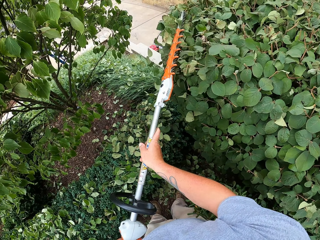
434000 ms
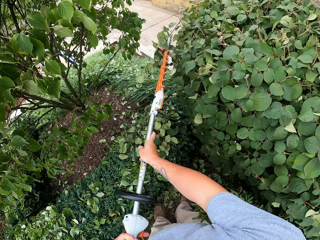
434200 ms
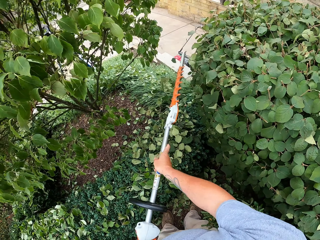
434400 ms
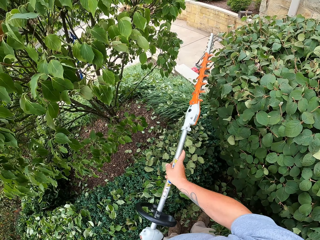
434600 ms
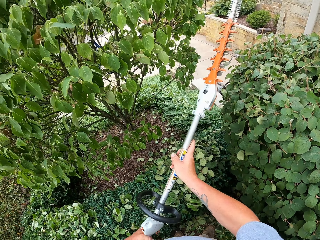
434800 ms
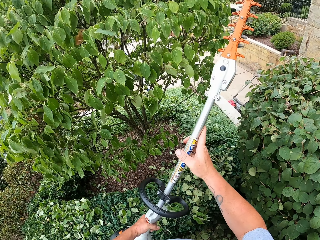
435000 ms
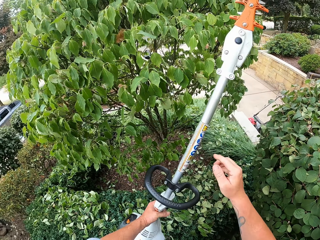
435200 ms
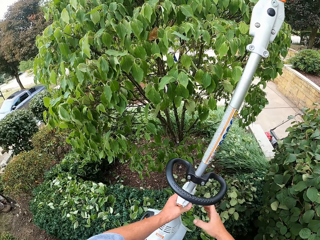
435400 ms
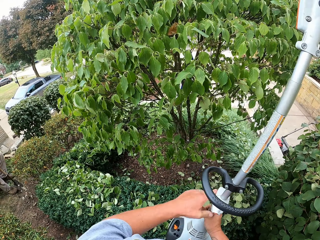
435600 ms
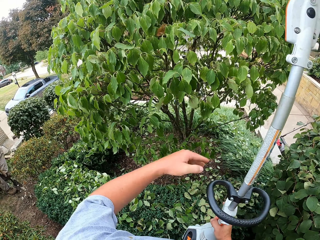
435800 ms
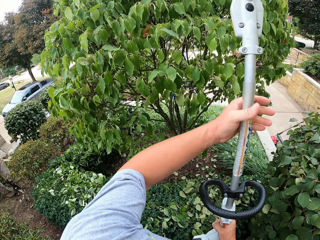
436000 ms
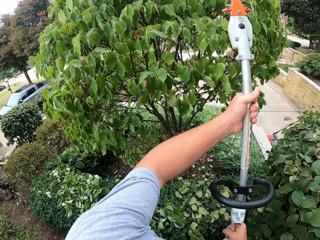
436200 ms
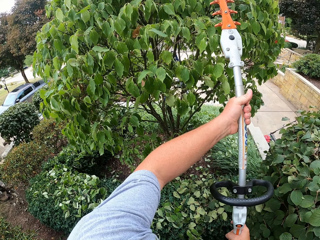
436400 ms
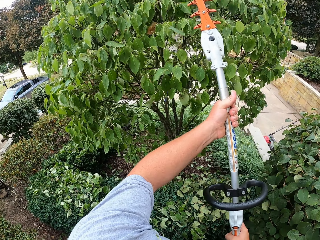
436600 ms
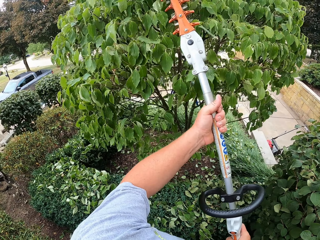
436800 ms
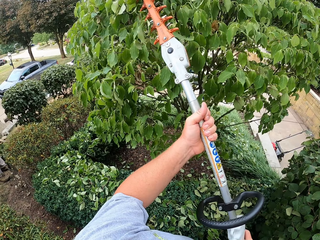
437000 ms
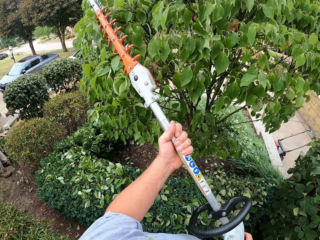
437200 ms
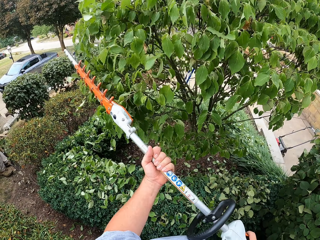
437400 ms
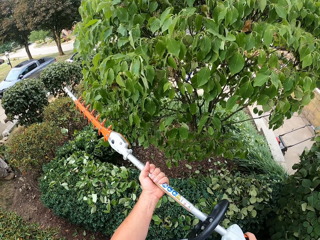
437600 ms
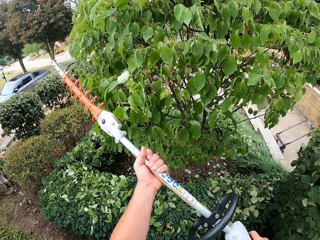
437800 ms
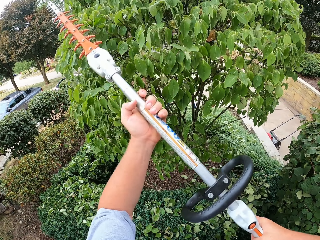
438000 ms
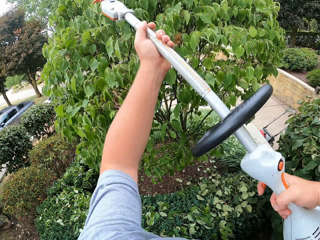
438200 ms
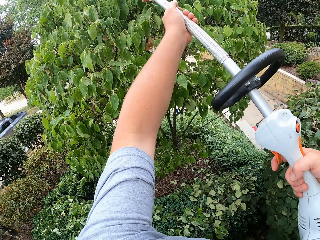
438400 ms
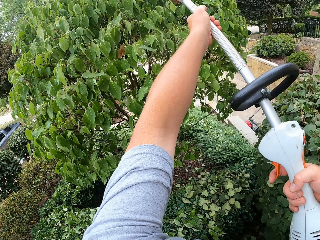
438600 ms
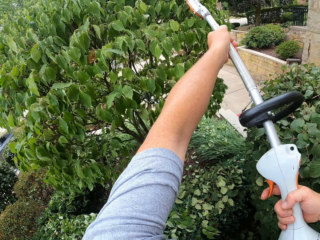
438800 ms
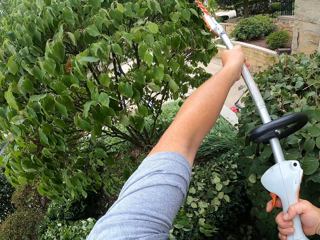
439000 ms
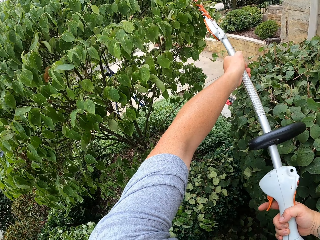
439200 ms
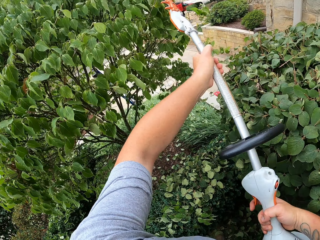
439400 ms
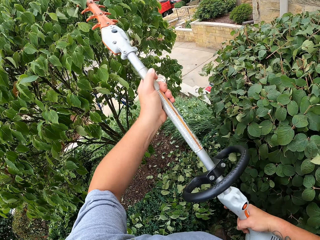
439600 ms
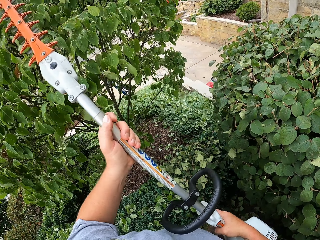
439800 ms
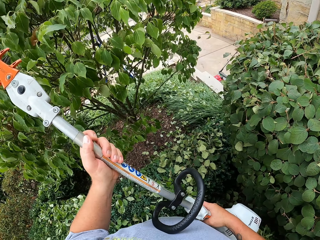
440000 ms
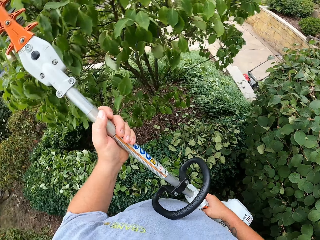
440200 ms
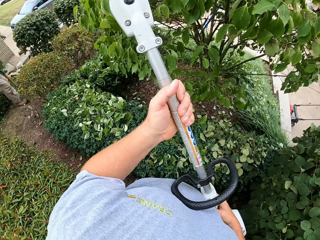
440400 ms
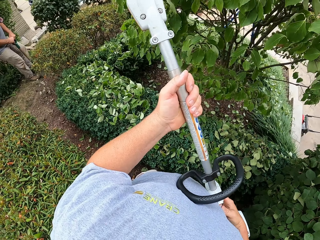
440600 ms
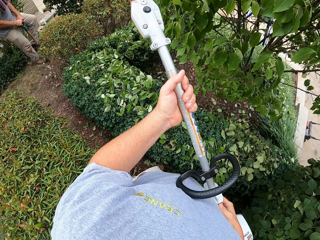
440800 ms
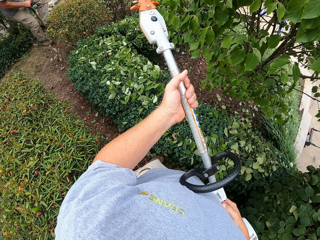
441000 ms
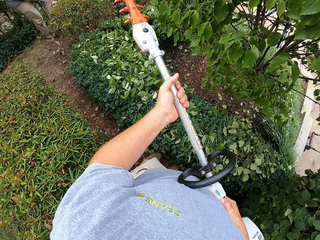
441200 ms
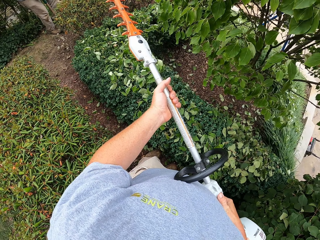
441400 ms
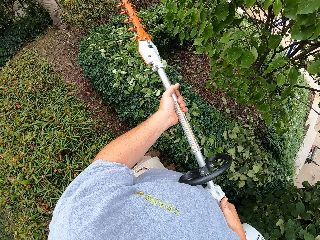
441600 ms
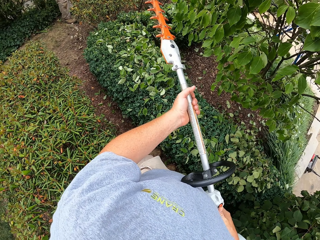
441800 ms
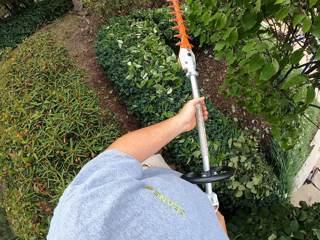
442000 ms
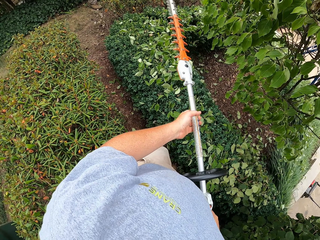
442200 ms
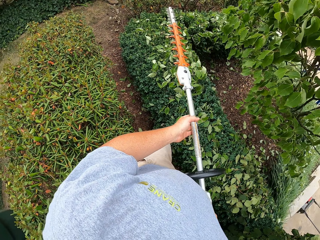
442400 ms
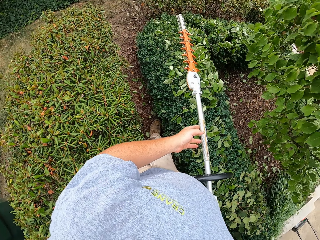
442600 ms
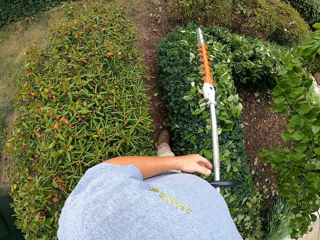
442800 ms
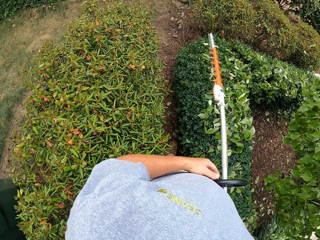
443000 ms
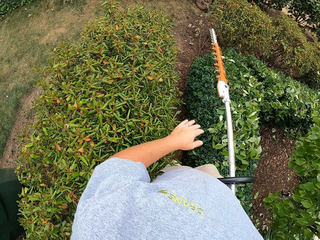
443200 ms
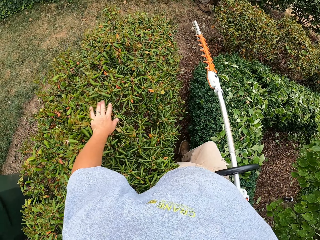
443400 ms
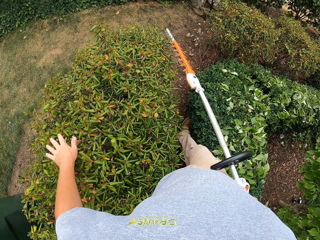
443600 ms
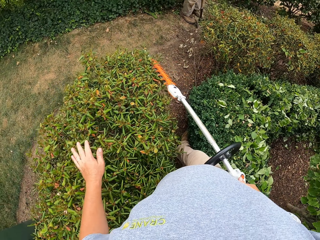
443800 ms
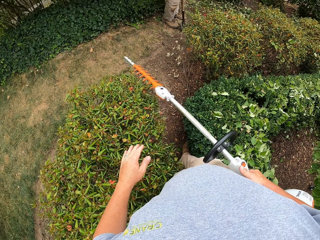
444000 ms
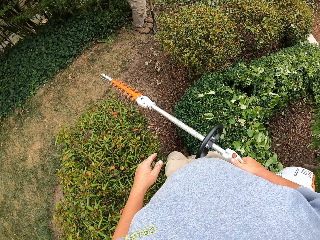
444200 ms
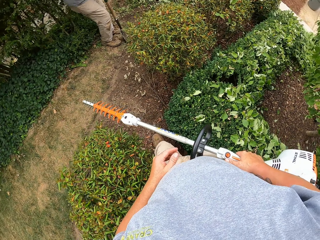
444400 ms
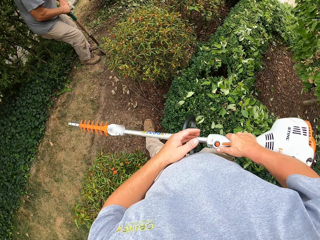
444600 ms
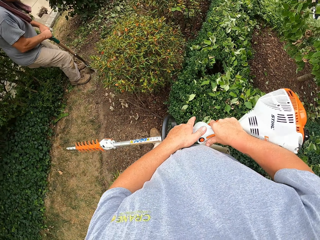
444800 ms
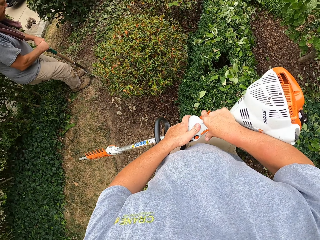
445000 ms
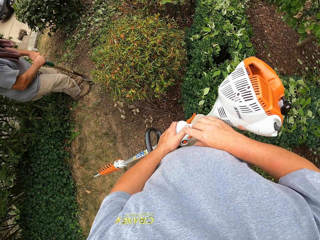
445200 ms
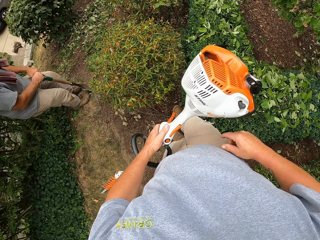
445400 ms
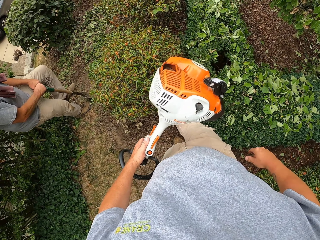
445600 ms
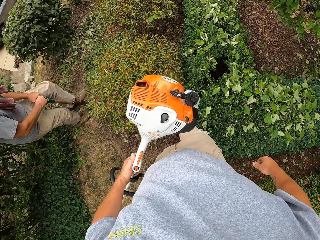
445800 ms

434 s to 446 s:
The camera wearer removes the hedge trimmer or lawn trimmer from the tree. He trims the leaves on a tree with the hedge trimmer. A man digs with a shovel. The camera wearer walks on the compound towards the man. He carries the lawn trimmer with the right hand. He brushes his left hand on the flowers. The man digs with the shovel.

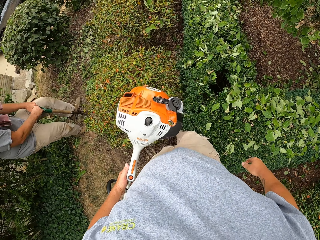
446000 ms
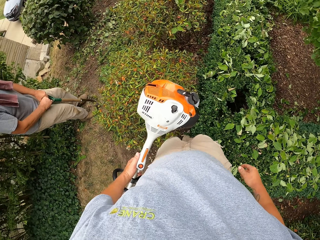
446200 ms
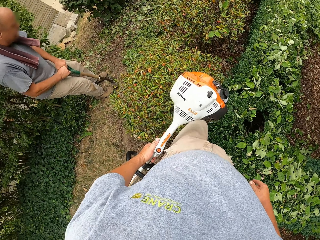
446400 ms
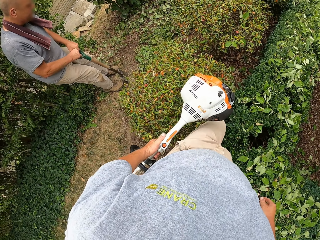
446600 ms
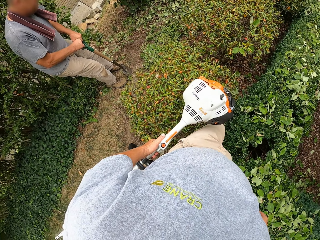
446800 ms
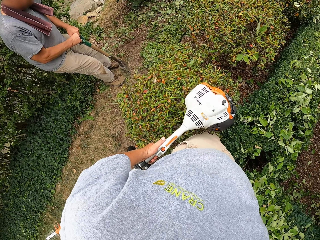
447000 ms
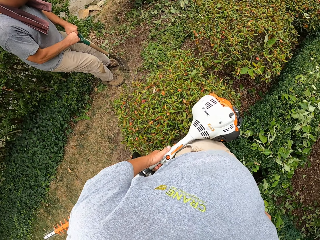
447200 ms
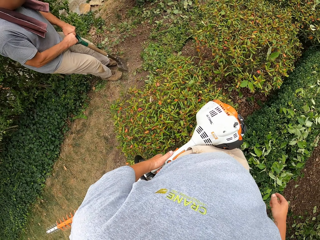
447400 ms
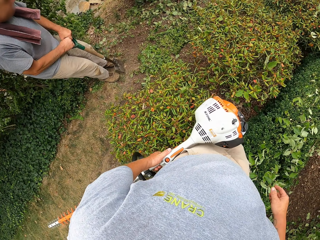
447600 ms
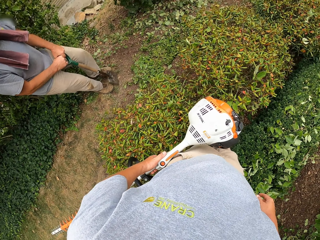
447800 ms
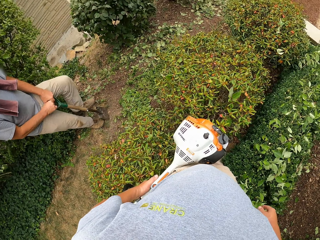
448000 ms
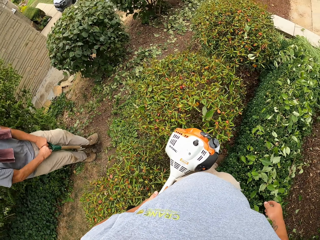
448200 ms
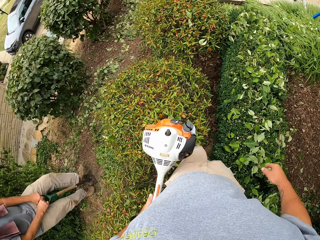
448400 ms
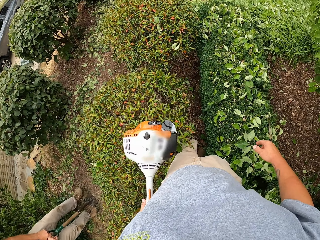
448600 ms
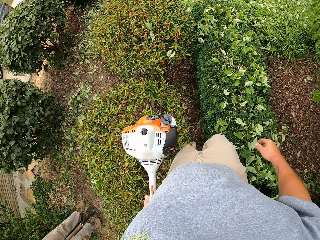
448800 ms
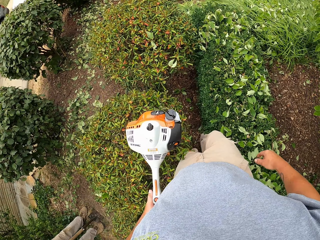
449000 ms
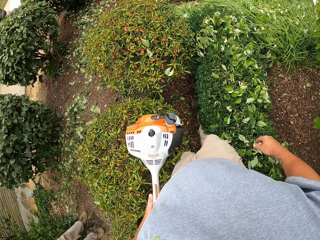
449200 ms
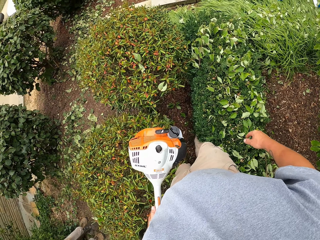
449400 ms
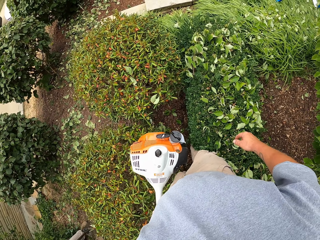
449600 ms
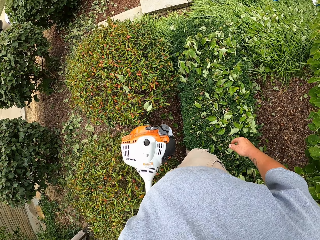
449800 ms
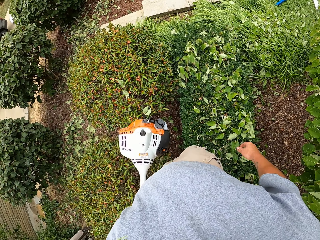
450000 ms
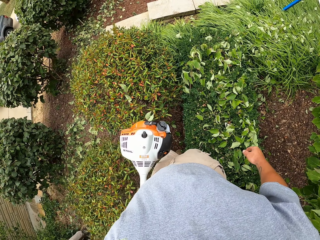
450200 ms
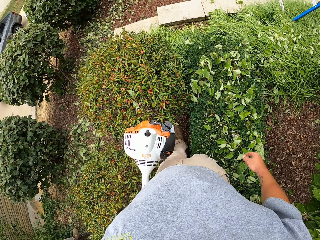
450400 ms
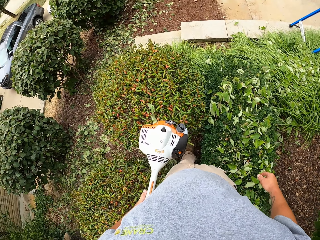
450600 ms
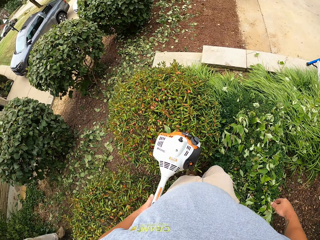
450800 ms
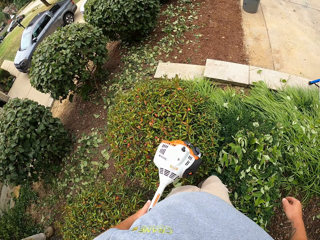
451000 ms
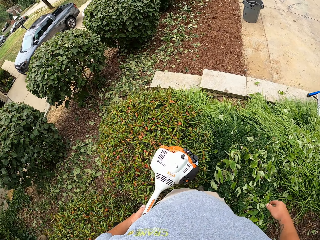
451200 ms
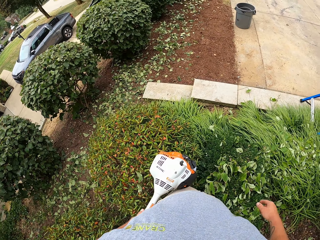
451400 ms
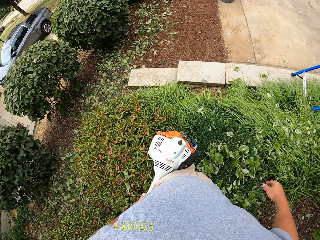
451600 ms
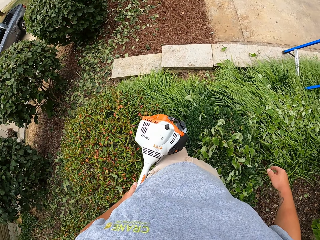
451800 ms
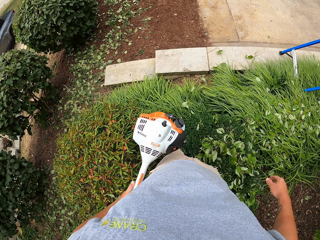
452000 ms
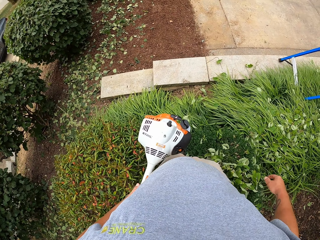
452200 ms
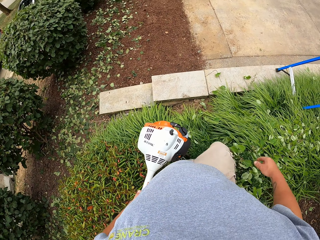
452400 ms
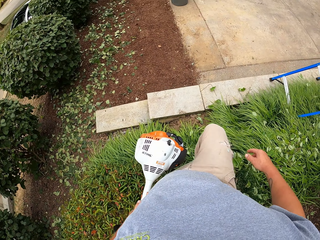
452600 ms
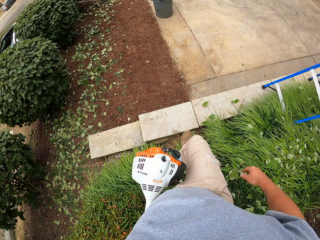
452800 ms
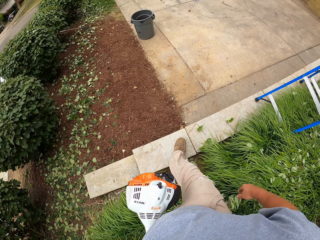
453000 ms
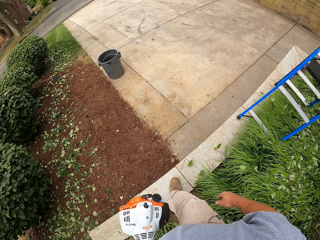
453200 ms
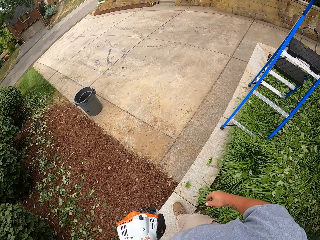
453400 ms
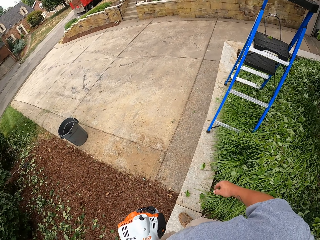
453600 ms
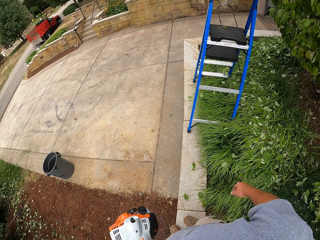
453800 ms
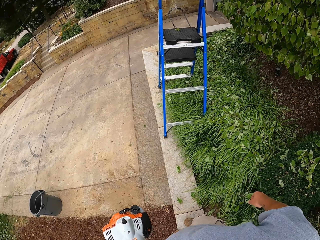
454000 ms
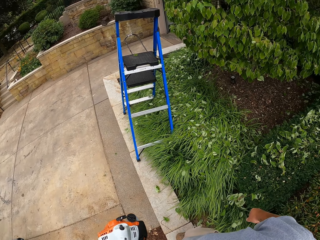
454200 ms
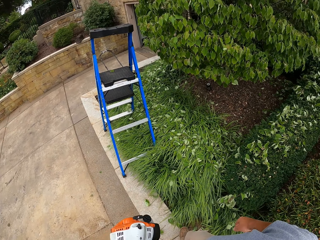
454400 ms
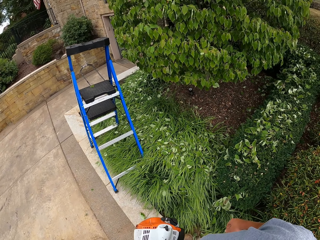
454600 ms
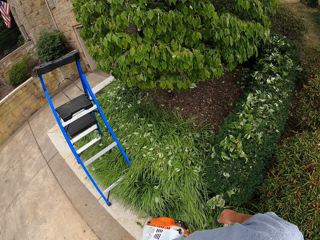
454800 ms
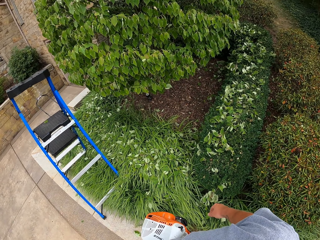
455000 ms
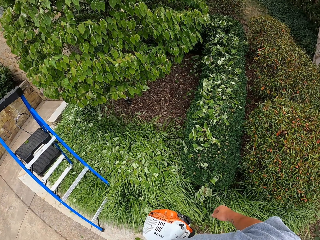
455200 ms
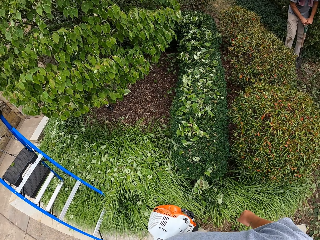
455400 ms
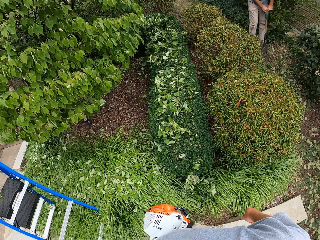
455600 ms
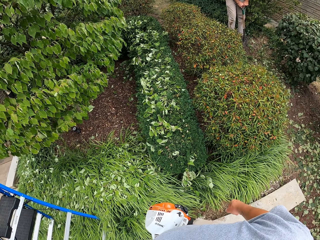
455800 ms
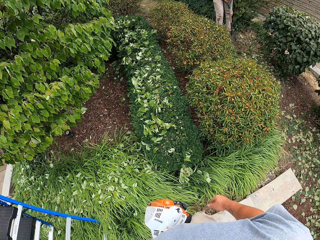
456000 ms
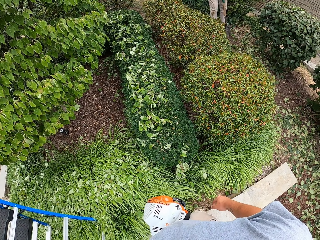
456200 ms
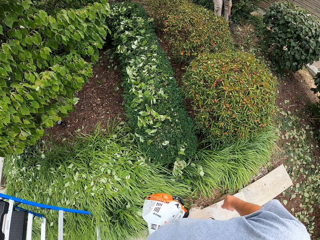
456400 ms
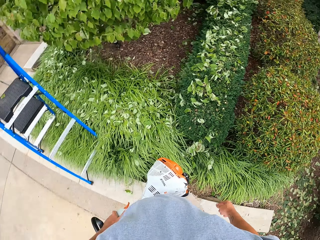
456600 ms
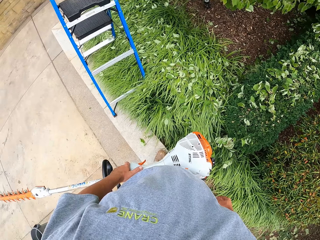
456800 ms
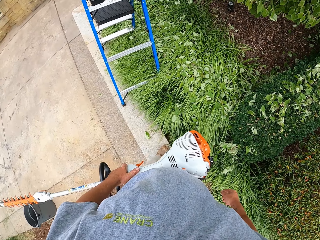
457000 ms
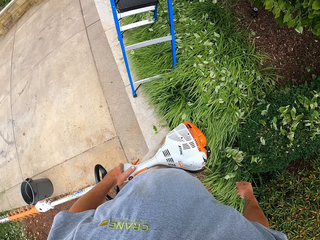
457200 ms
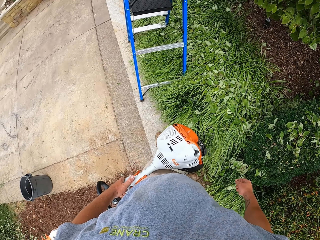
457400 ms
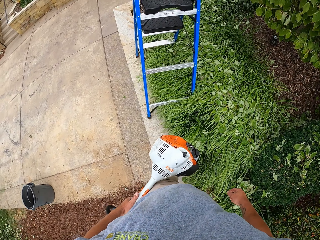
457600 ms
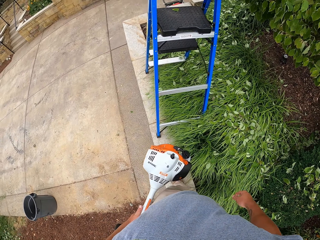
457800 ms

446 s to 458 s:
The camera wearer carries the lawn trimmer with the left hand. A man digs with a shovel. The camera wearer walks past the man. They stop. They converse with the man. They stop.
